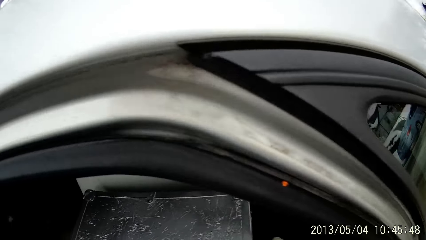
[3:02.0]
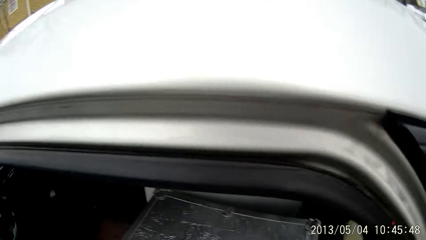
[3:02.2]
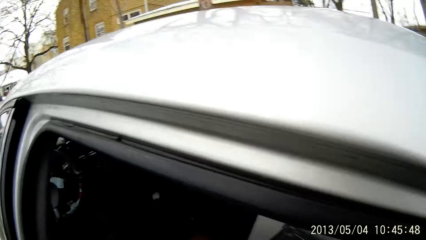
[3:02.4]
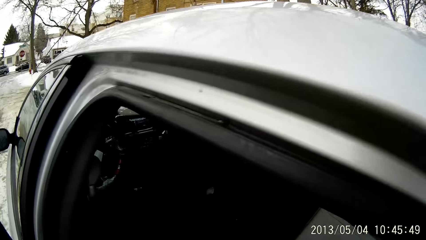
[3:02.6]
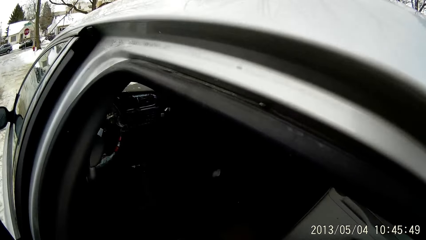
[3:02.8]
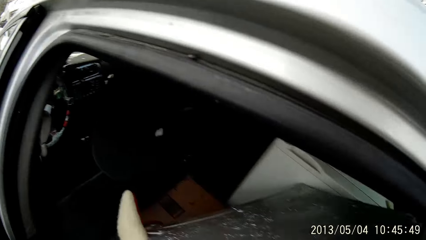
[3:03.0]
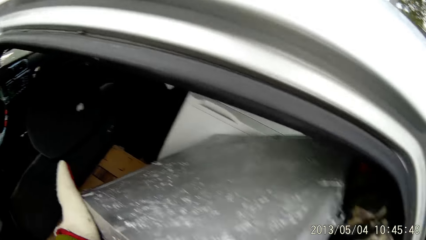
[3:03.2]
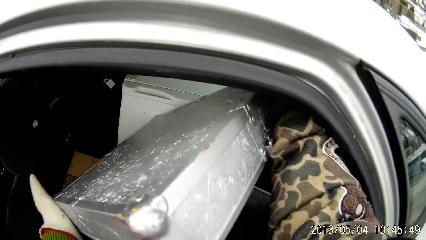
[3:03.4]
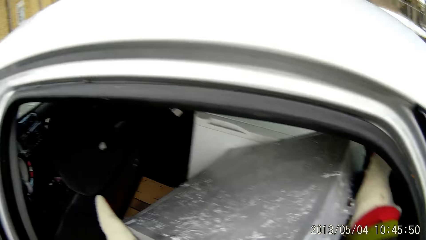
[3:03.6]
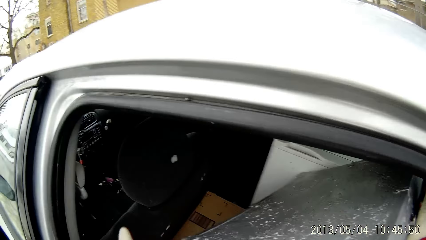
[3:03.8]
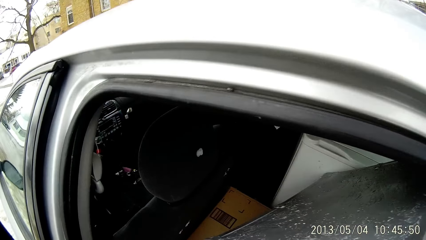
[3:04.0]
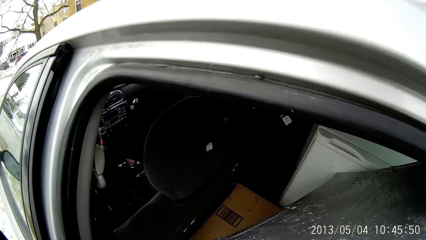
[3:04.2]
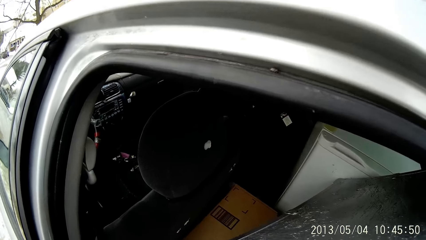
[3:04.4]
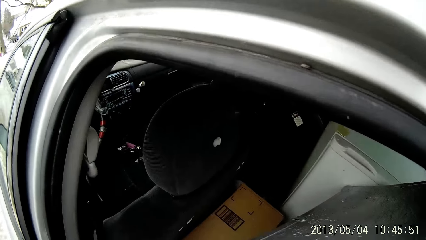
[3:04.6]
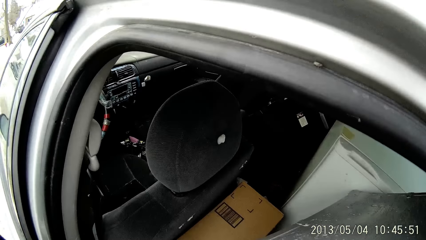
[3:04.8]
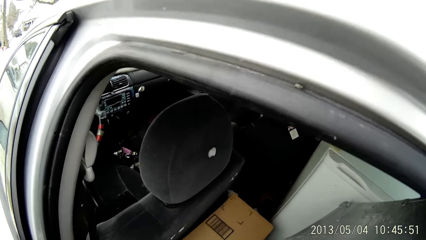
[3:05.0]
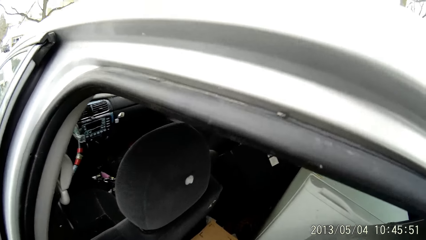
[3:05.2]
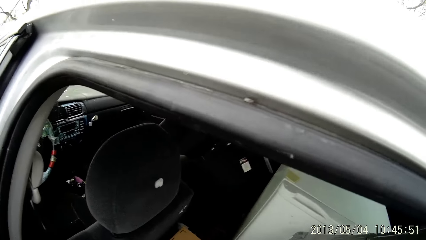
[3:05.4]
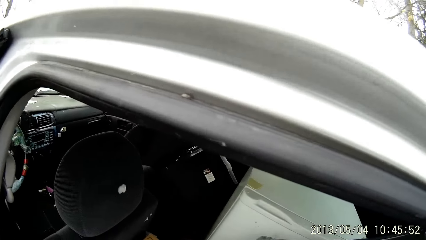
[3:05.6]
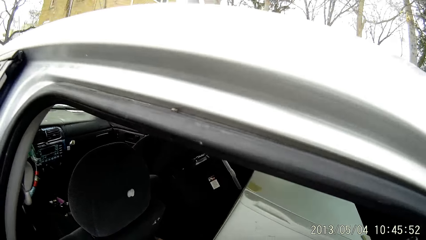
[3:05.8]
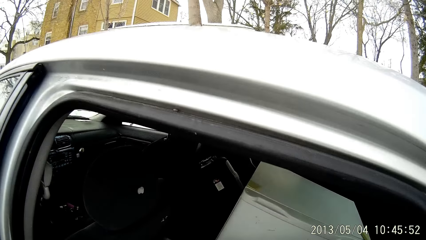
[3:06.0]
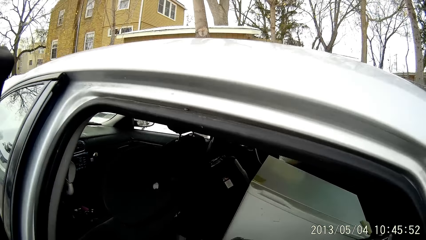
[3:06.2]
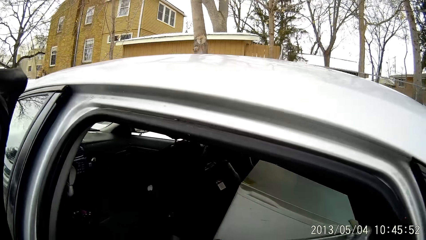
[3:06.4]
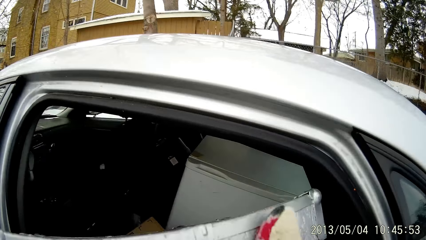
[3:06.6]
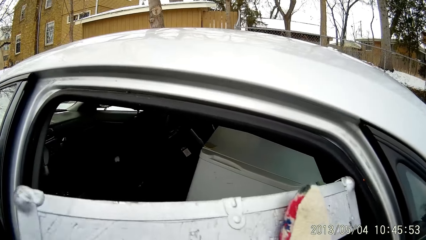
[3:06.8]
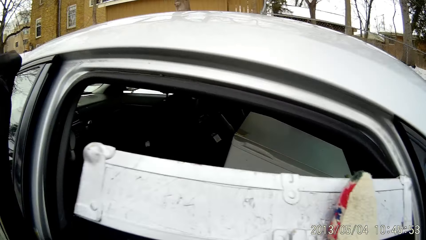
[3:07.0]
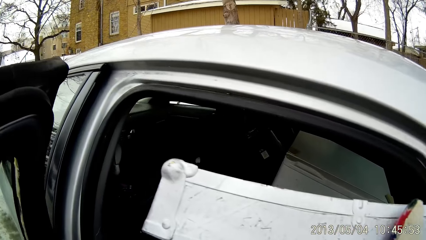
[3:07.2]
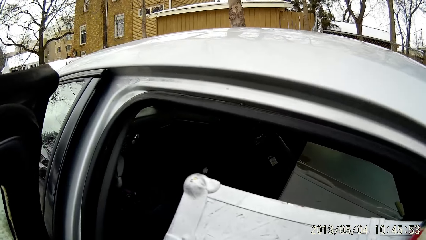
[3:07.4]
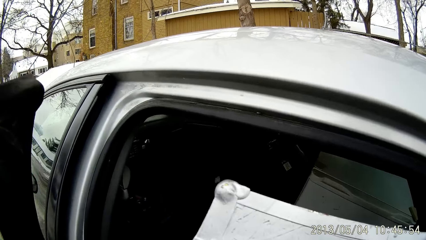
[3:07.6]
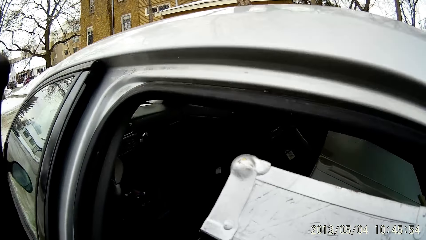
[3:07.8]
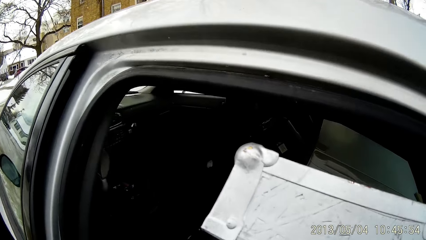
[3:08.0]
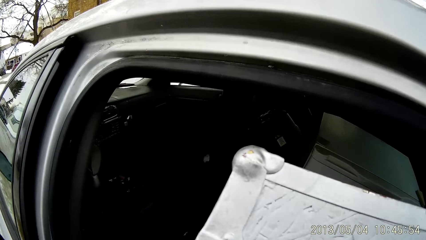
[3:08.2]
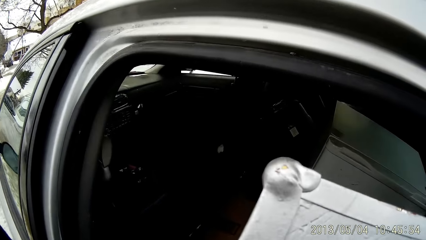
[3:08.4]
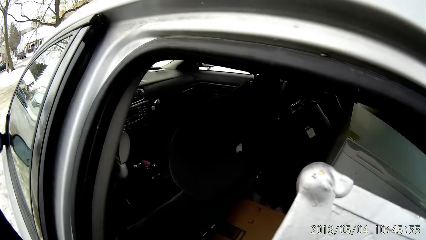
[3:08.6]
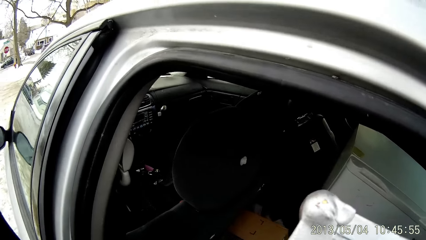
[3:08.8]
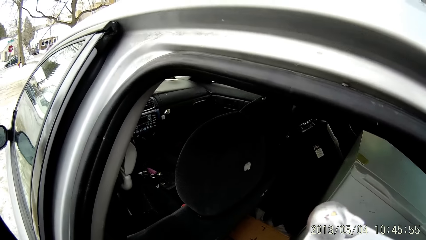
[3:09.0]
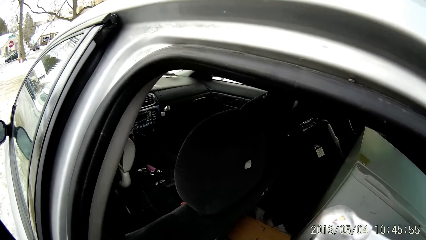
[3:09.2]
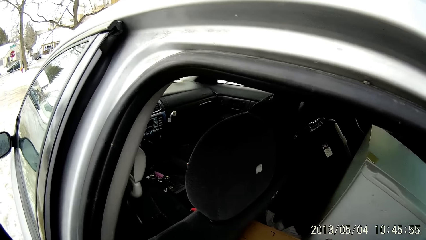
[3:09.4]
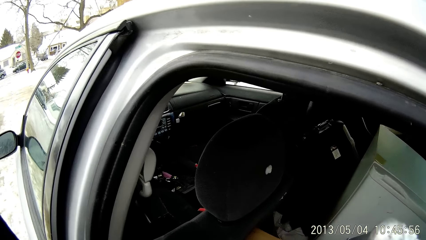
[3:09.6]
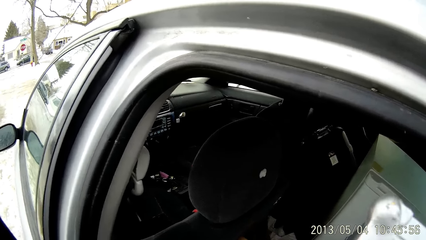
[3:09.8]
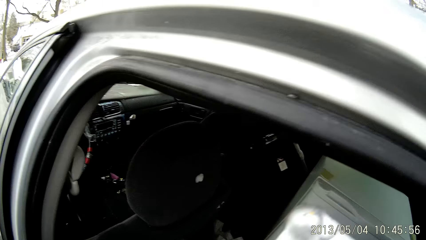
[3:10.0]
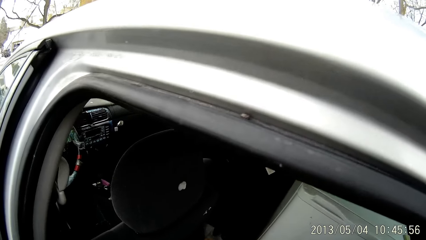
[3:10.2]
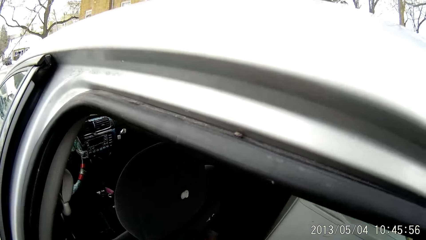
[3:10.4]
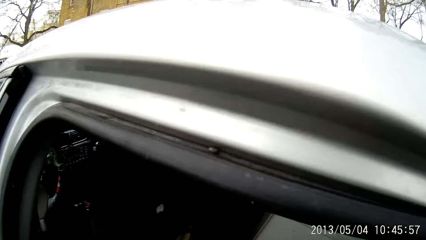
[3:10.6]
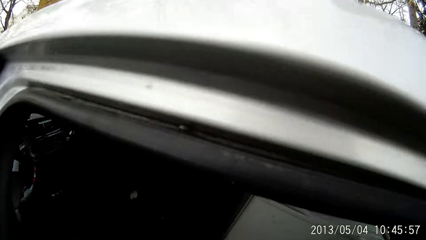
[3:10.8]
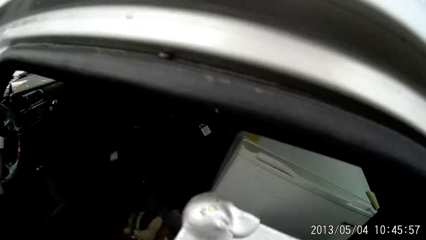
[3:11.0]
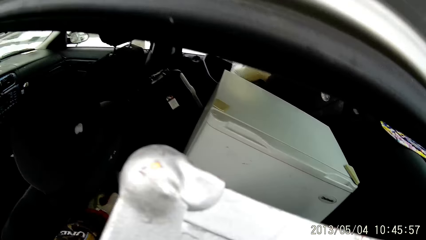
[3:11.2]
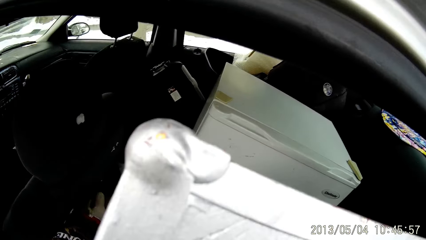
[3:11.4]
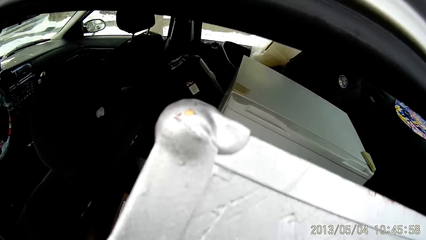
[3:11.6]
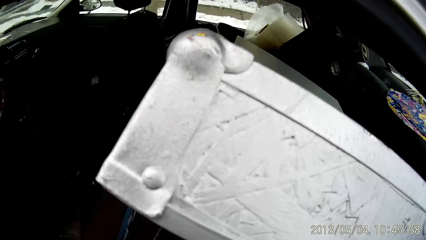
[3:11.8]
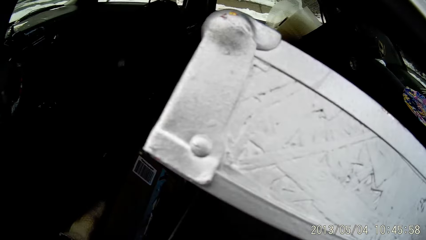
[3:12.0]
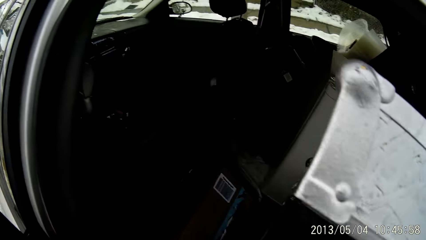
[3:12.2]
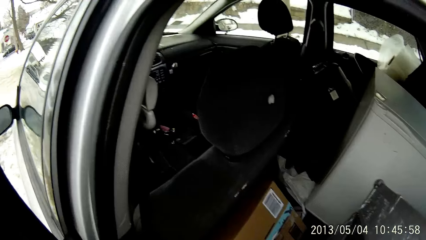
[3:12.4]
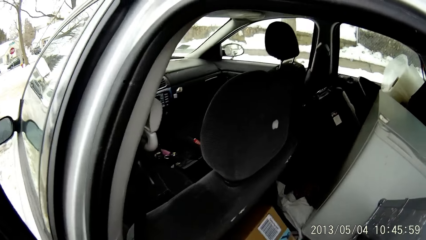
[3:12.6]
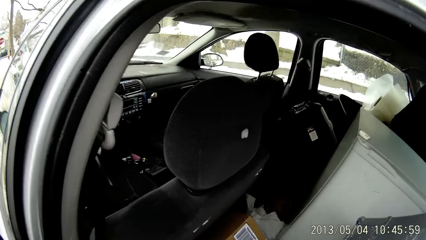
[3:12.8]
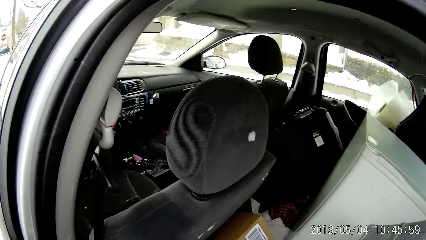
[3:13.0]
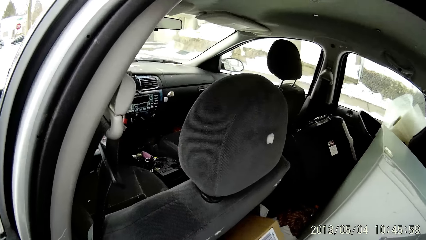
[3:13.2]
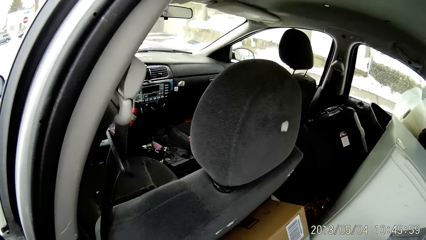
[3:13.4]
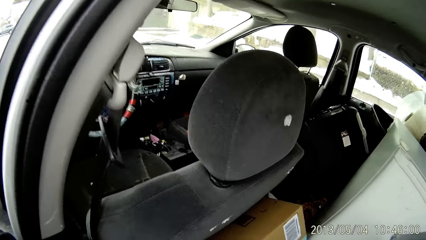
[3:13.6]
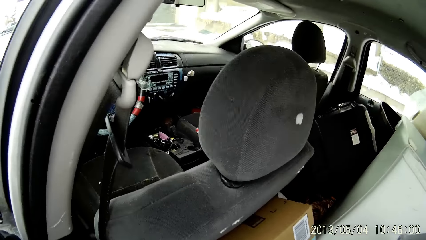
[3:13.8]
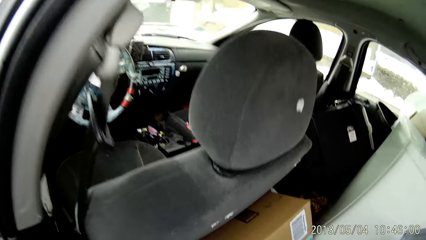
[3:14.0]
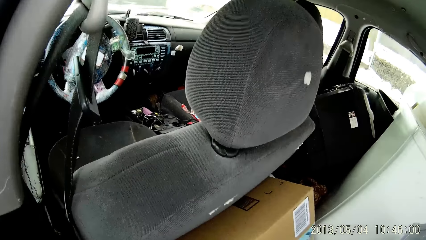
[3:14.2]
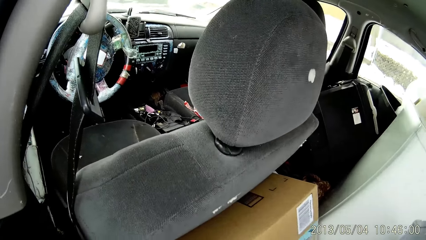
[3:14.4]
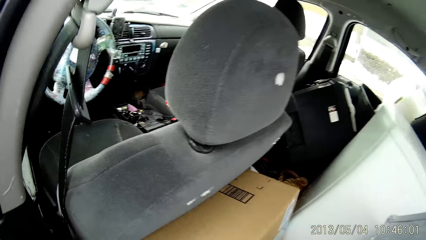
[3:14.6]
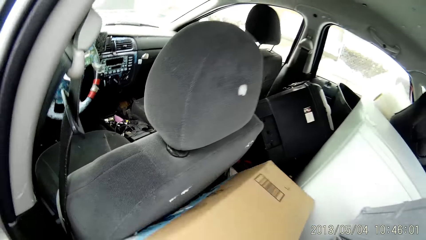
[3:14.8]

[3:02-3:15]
The camera wearer opens the lid of a metal box in the backseat with both of his hands. He does something. He holds something. He moves the brown box on the floor of the car seat with his left hand.

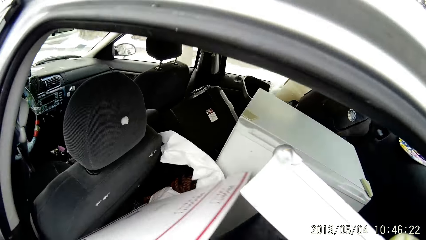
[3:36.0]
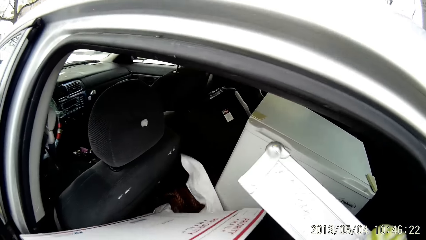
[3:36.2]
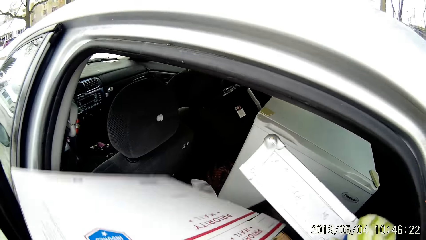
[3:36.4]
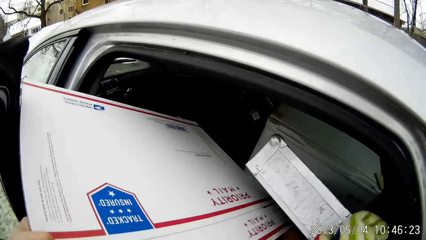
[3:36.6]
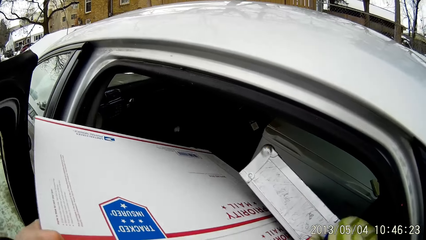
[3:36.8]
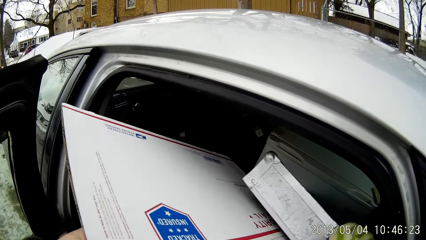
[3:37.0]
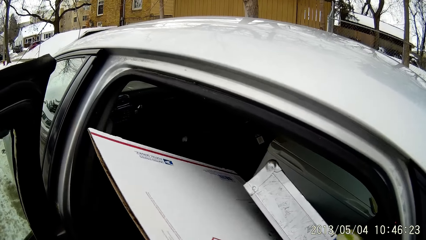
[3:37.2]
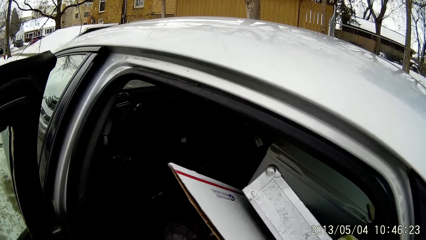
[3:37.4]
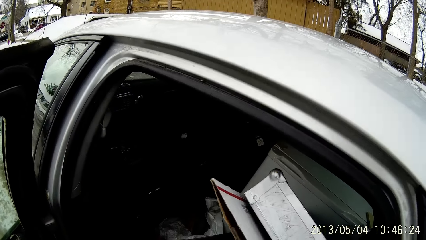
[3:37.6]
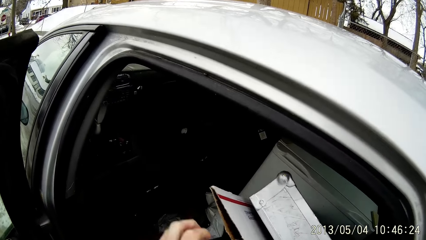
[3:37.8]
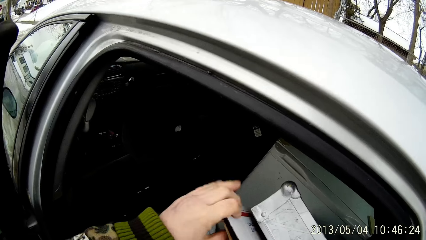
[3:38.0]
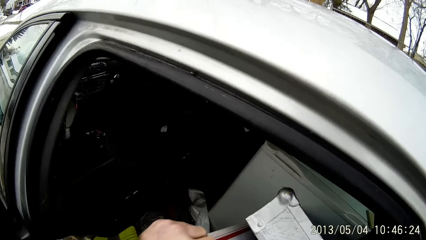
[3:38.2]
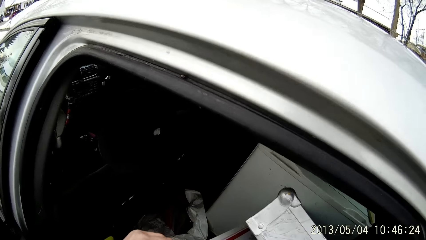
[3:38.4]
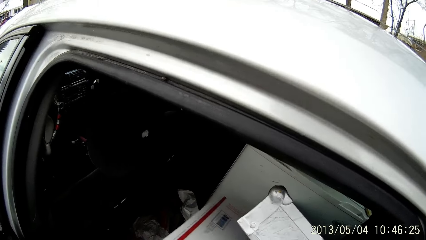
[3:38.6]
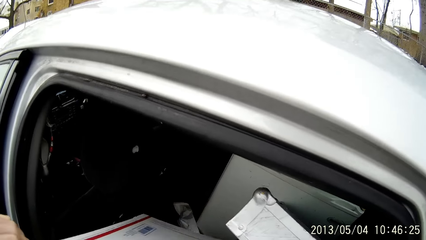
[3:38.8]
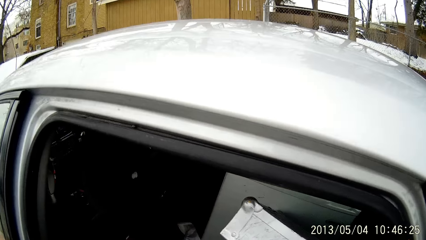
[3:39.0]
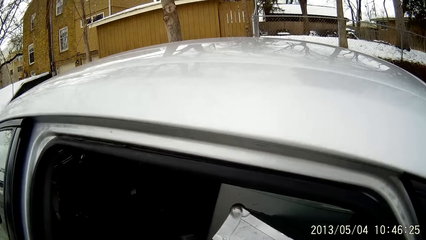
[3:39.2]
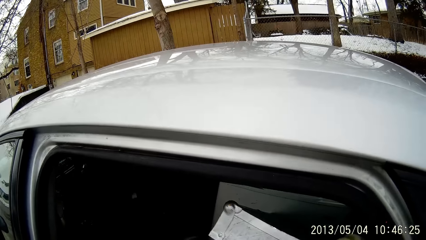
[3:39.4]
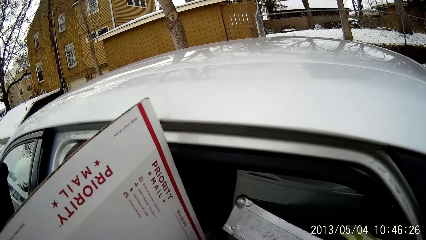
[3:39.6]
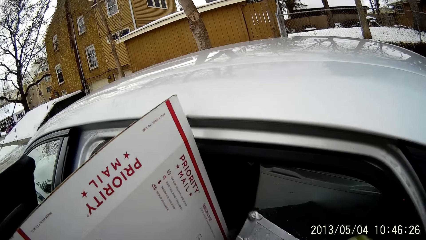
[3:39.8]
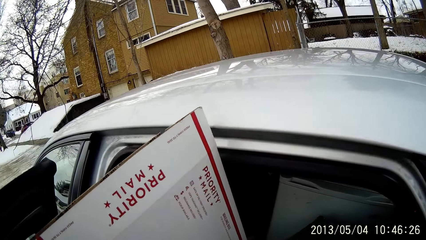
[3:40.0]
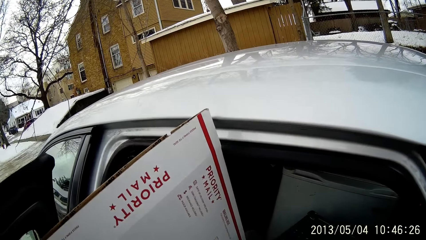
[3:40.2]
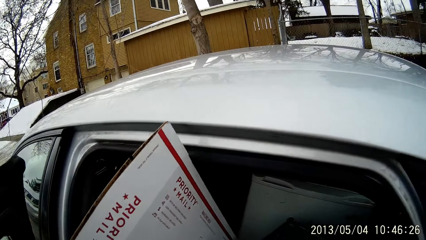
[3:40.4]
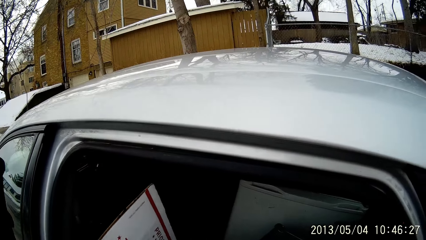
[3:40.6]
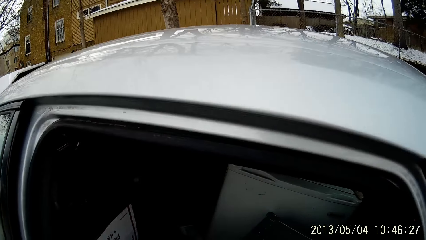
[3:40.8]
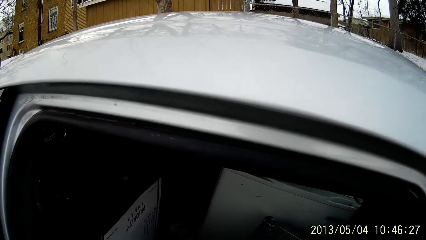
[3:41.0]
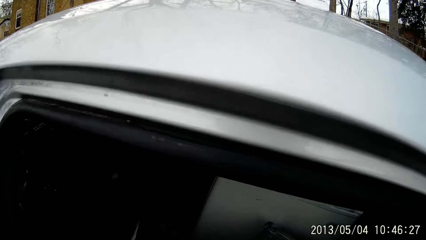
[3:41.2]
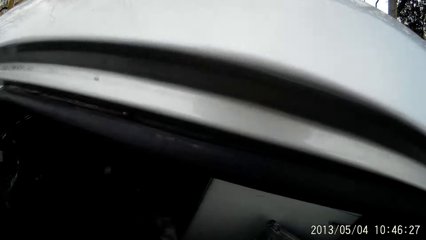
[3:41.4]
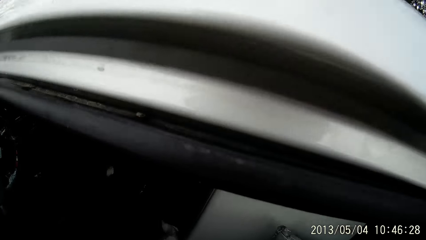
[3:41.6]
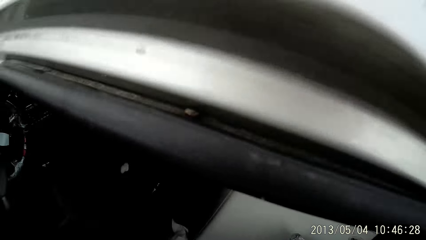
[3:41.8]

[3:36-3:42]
The camera wearer holds a white paper or cardboard. He places the cardboard into the metal box with his left hand. He removes the cardboard from the metal box with his left hand. He closes the lid of the metal box on the backseat of the car with his right hand. He holds up the priority mail paper. He places the cardboard on the floor of the car with his left hand.
